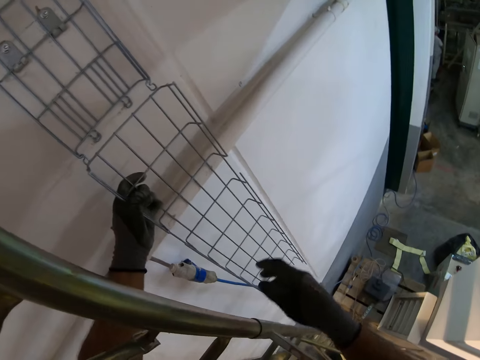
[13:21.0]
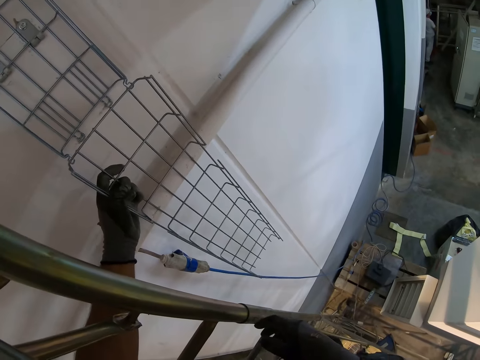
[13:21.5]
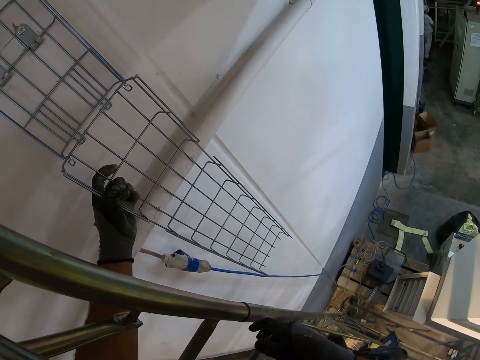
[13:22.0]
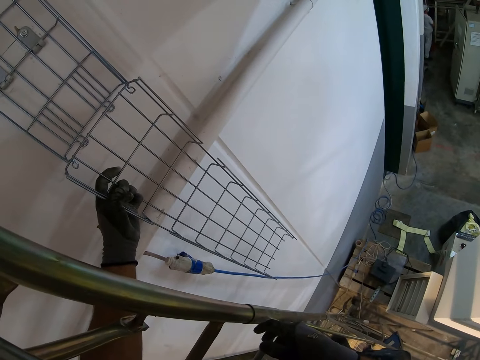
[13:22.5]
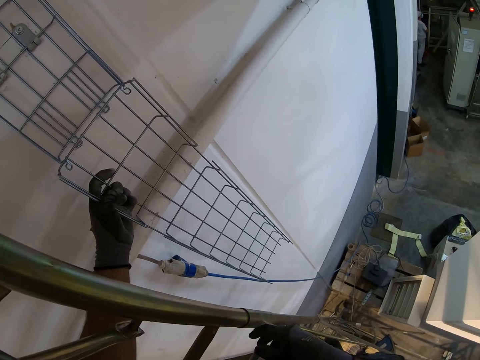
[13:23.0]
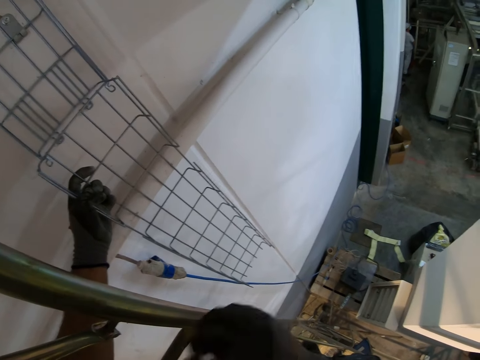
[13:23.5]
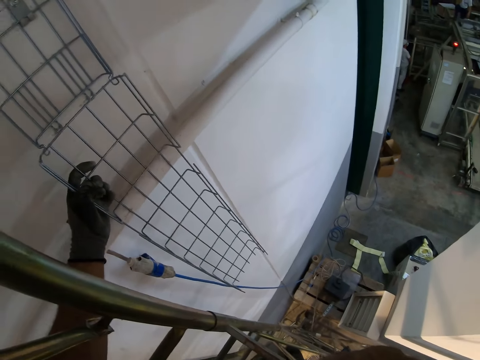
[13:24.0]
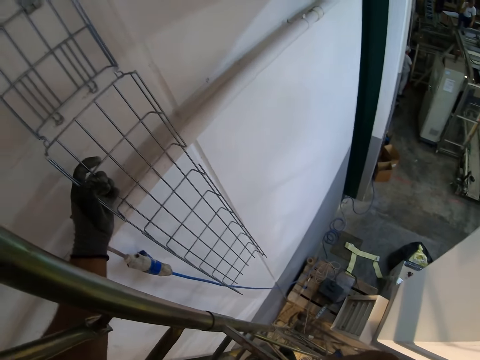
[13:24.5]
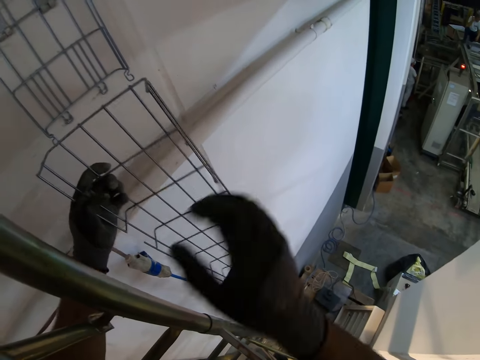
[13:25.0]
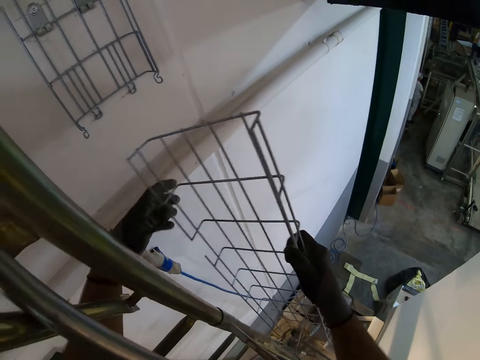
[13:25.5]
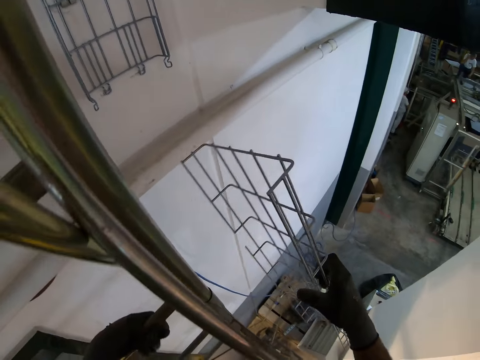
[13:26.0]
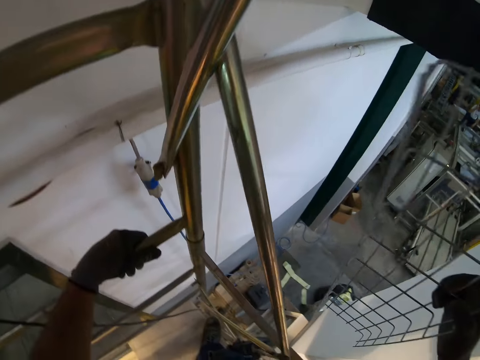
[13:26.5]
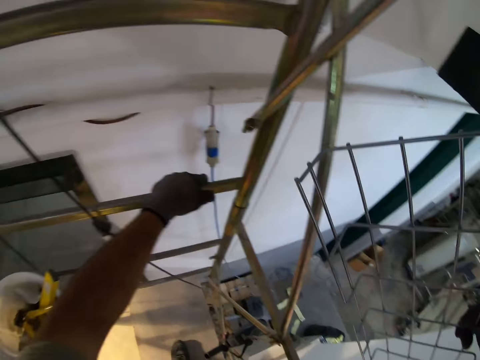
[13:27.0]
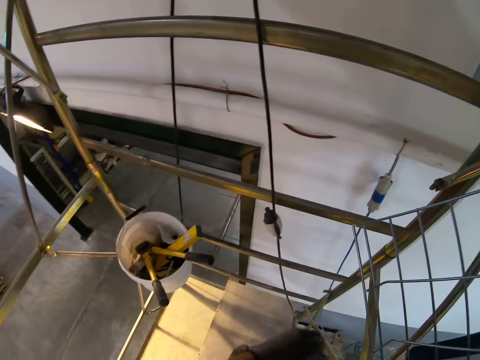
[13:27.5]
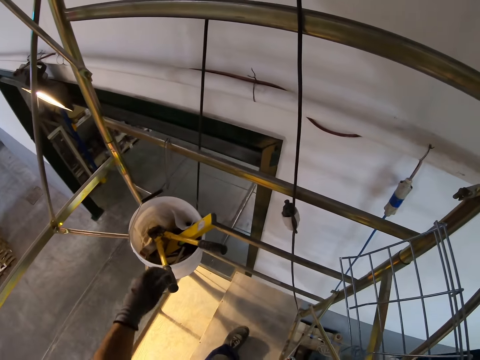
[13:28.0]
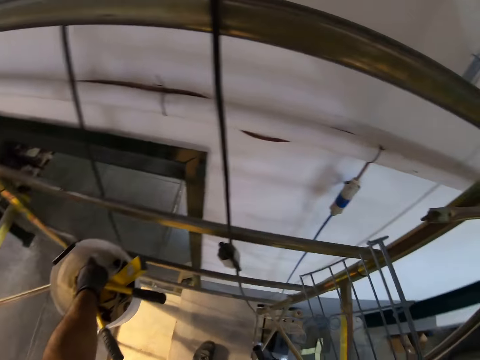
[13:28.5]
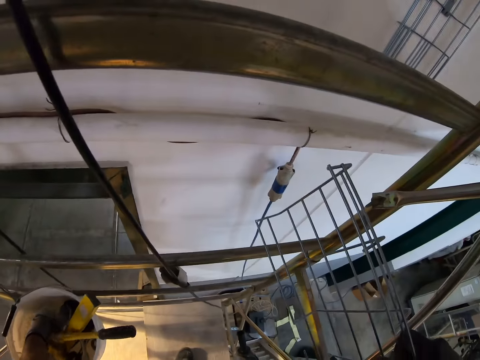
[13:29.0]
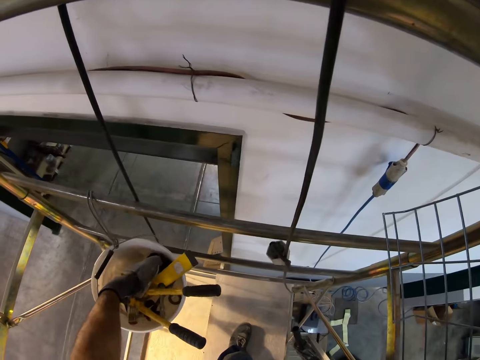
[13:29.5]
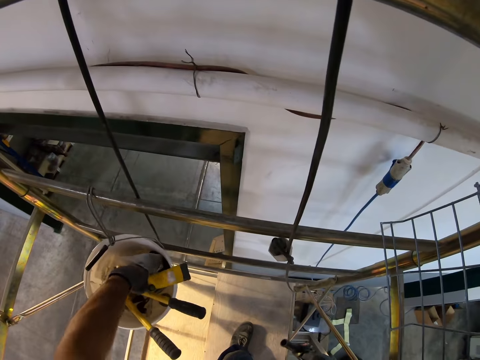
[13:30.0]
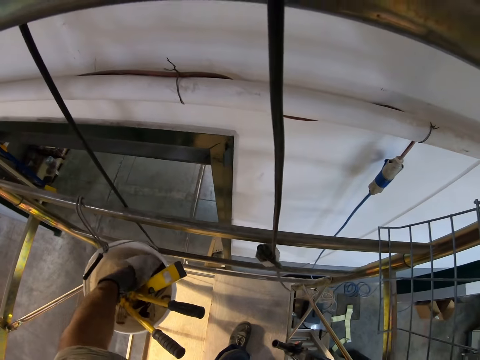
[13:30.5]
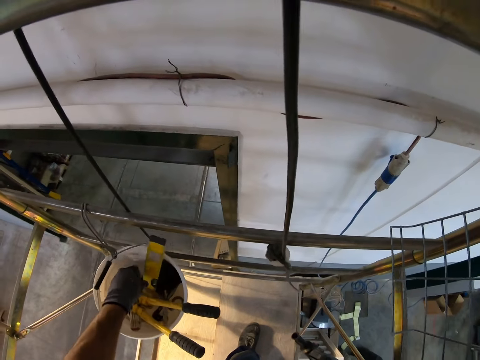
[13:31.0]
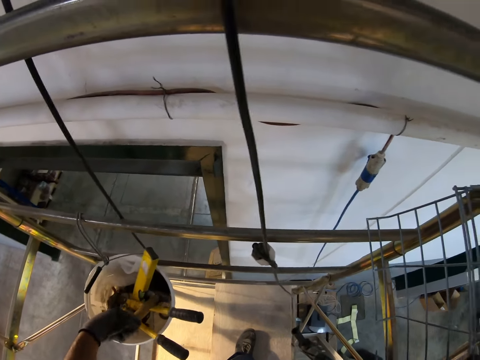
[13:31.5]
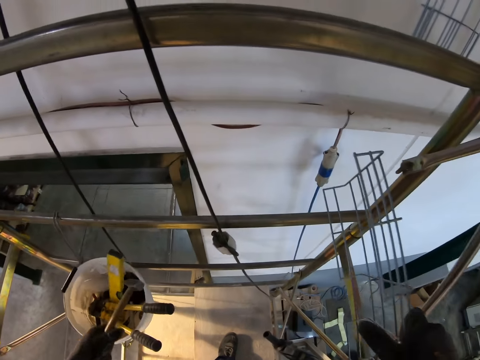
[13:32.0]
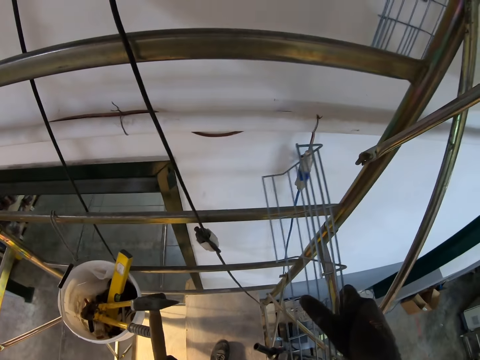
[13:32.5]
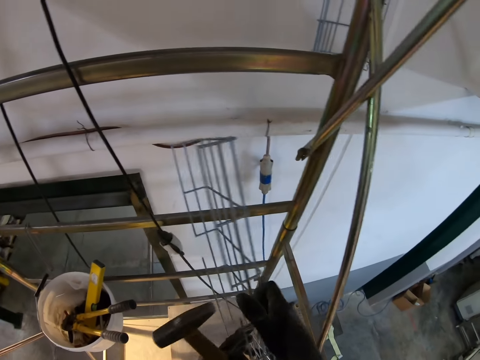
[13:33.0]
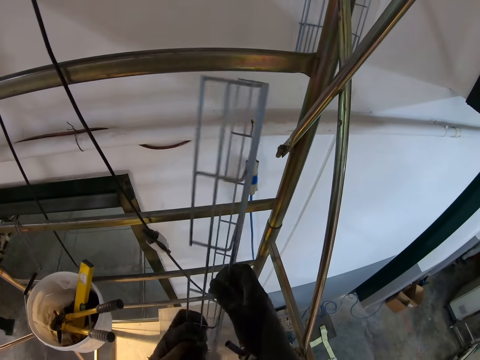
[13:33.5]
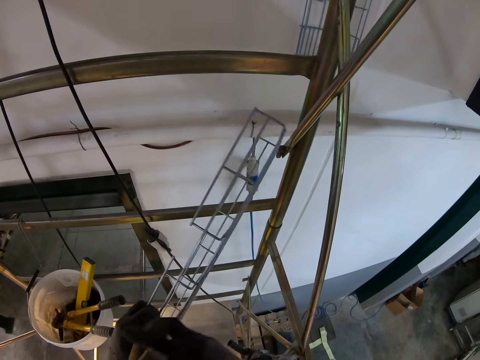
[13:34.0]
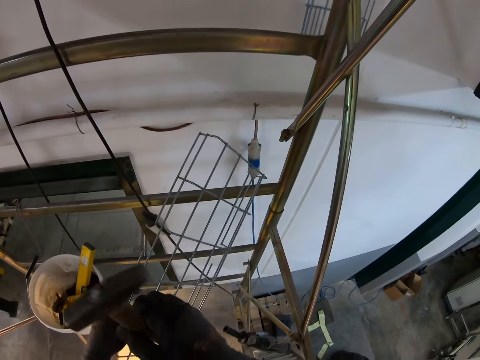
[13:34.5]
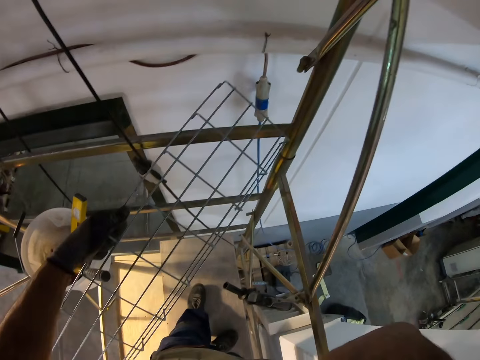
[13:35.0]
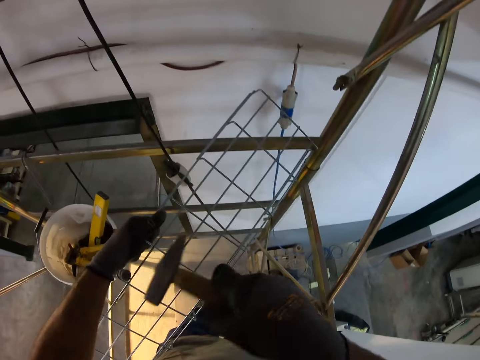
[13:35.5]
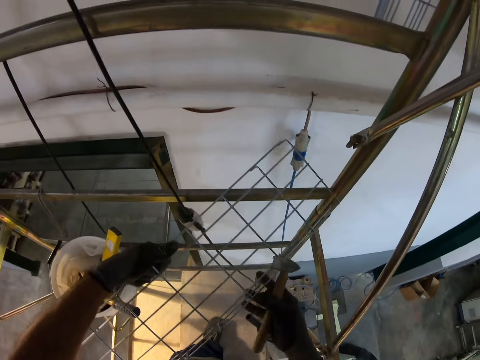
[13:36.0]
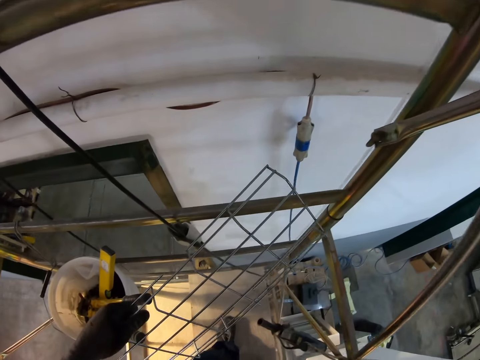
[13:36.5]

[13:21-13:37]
The camera wearer lifts the tack mesh up. They fit the wire mesh. They climb the ladder. They pick up the metal hammer from the bucket. They hold the hammer.

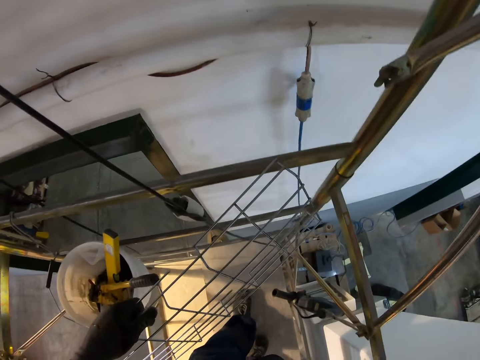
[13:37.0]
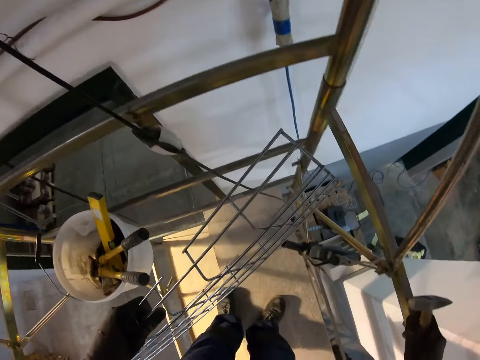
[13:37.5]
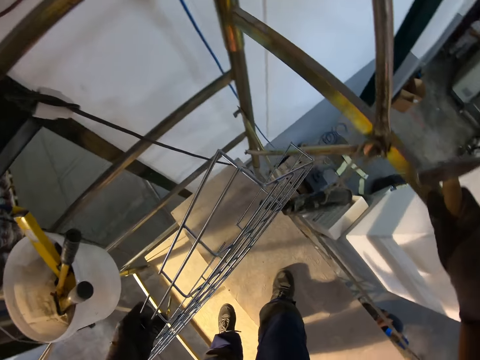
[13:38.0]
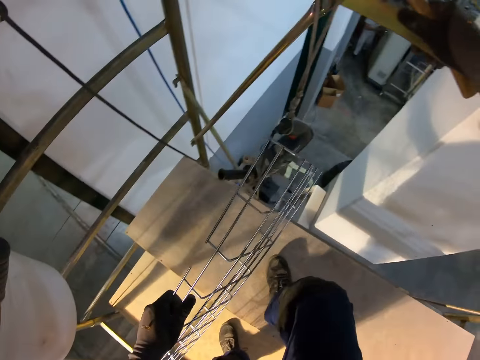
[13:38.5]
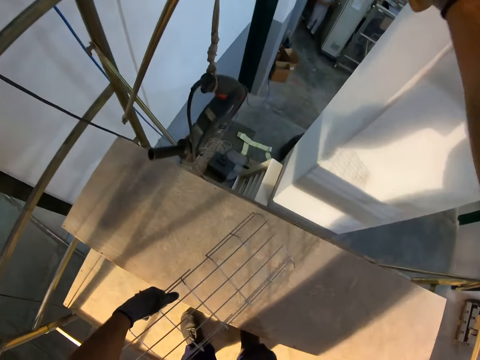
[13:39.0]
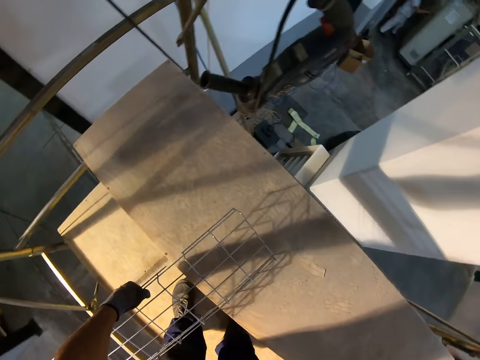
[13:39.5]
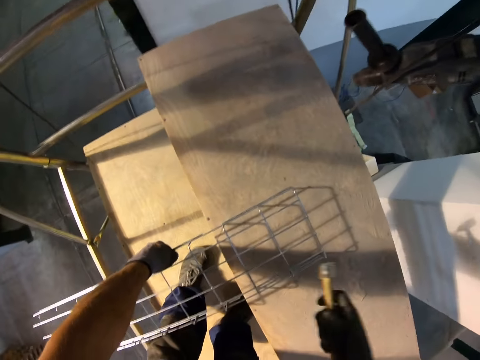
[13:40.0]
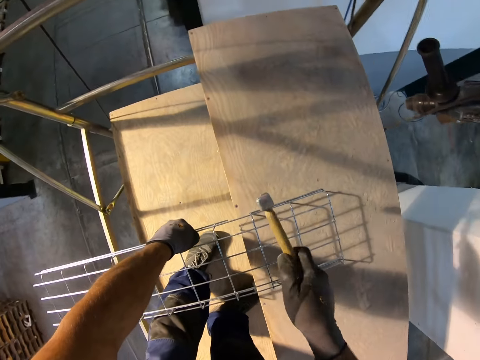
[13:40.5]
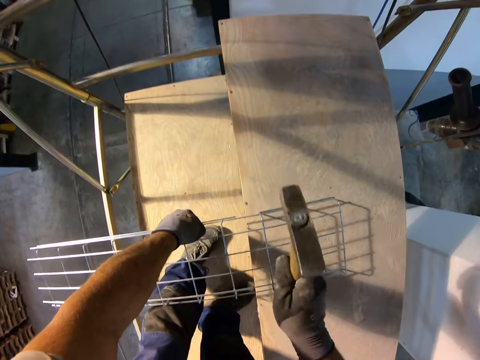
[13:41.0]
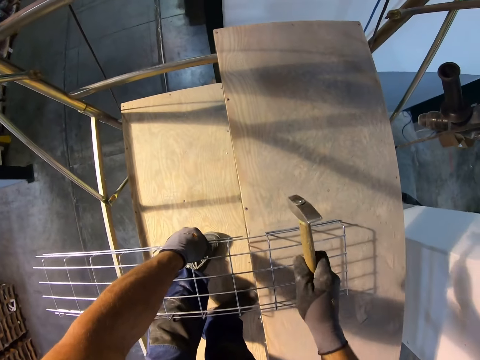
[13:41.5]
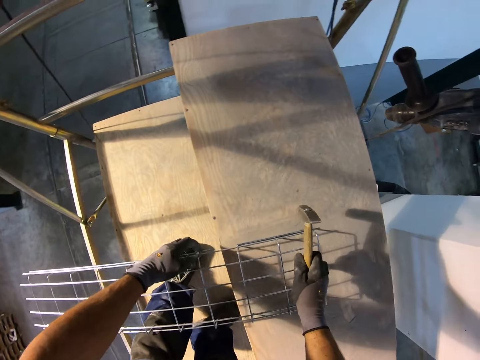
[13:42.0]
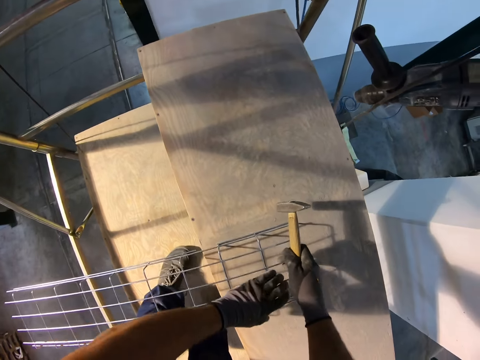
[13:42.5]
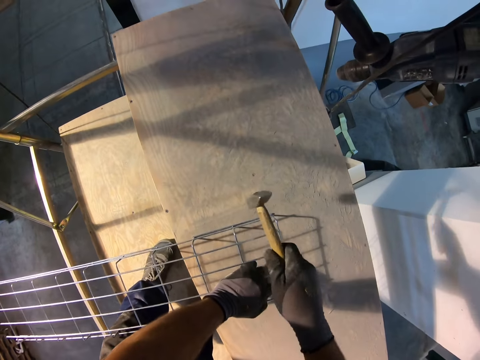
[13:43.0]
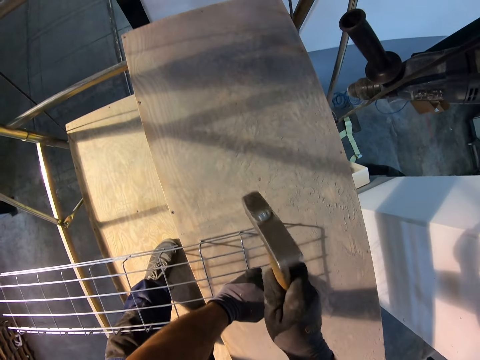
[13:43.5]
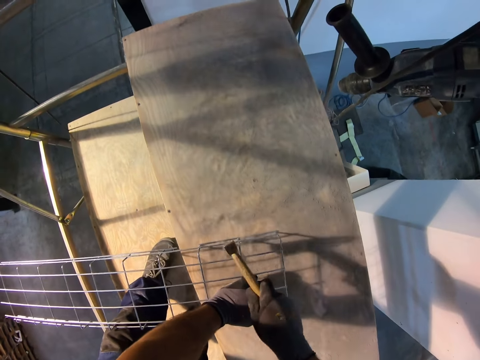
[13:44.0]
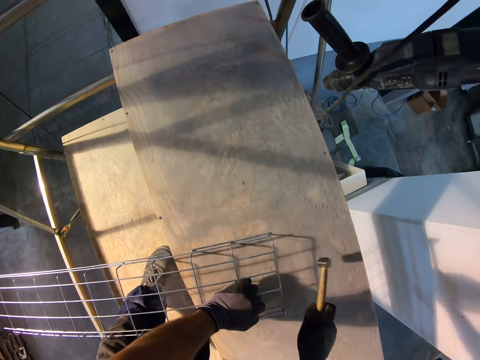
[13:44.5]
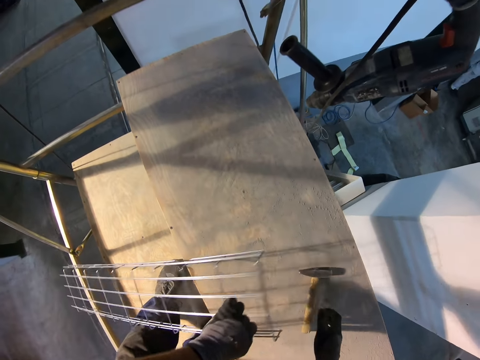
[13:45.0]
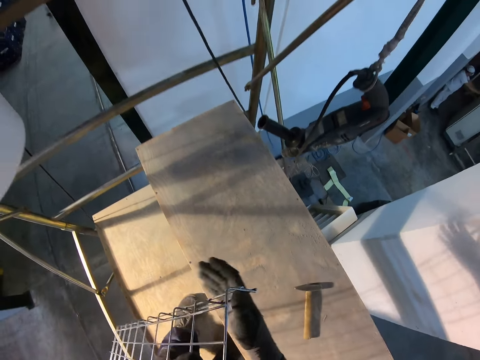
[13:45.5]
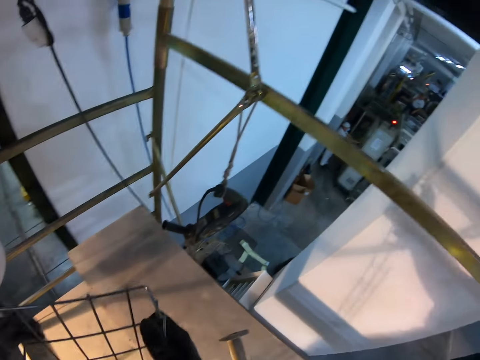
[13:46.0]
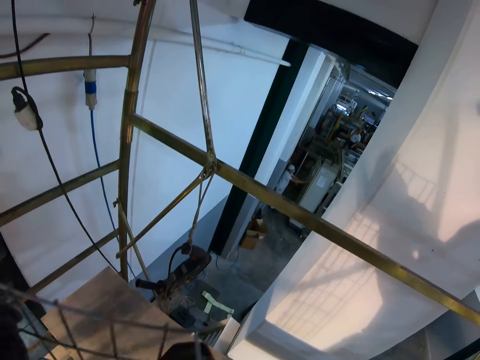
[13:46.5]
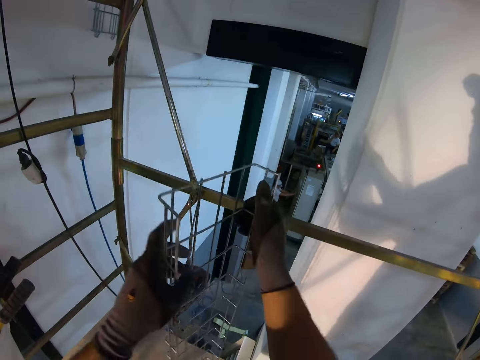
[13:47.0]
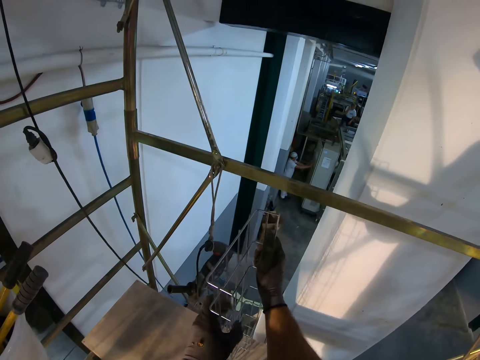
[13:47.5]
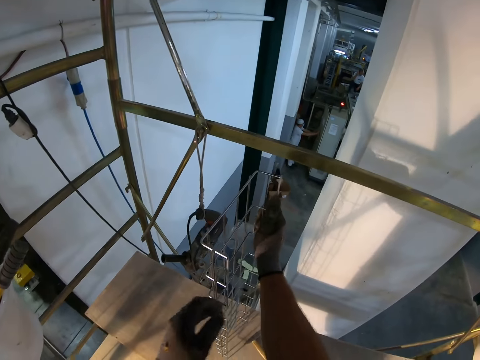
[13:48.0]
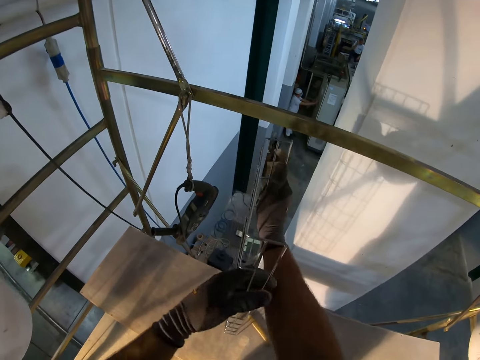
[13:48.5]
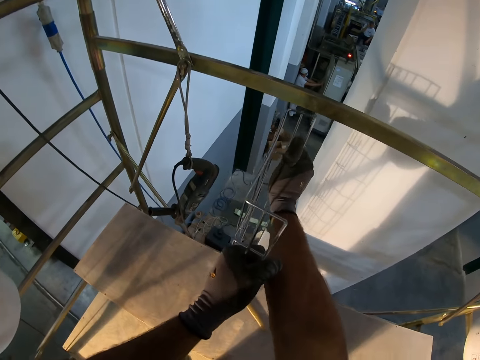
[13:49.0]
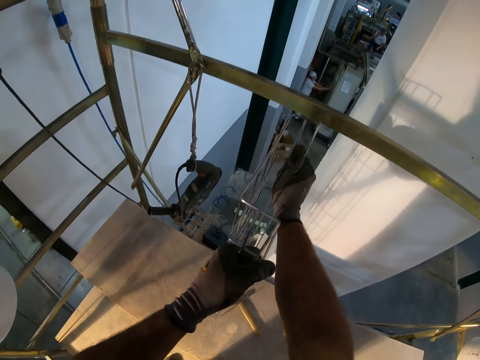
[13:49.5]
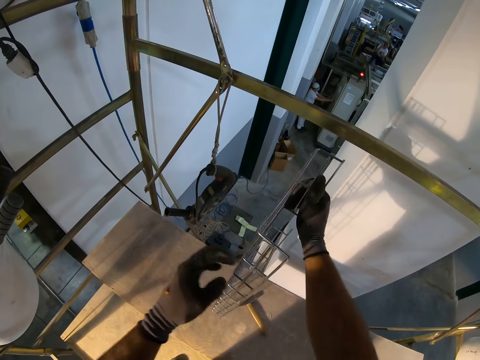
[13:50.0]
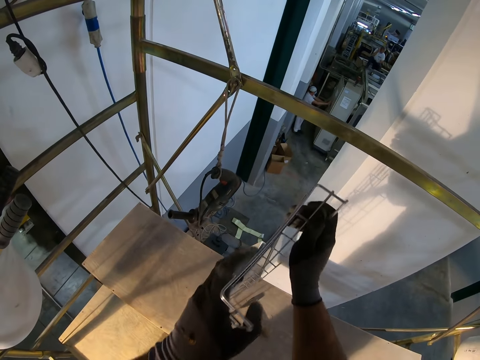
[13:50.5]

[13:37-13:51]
The camera wearer lines the tack mesh with metal mesh. They hold the wire maze. They lift the metal mesh. They hold the wire maze again.
